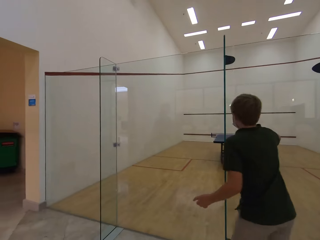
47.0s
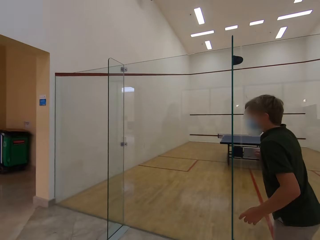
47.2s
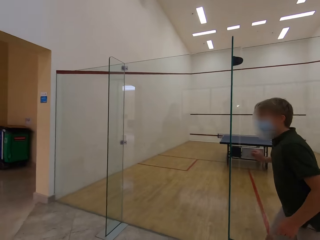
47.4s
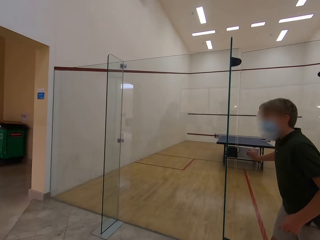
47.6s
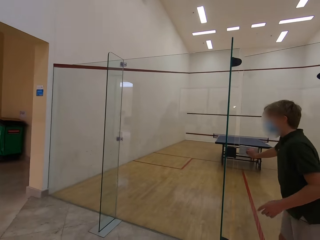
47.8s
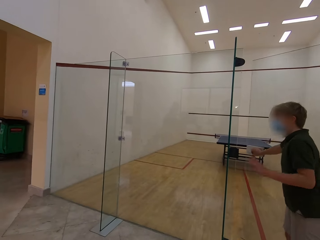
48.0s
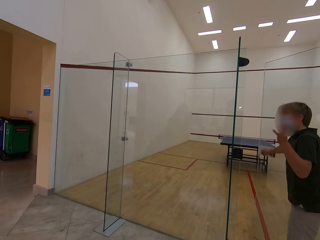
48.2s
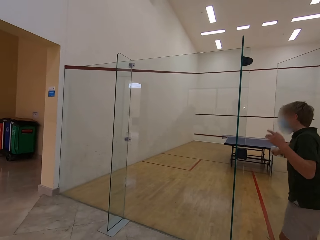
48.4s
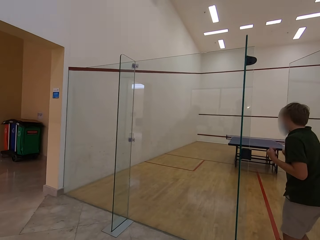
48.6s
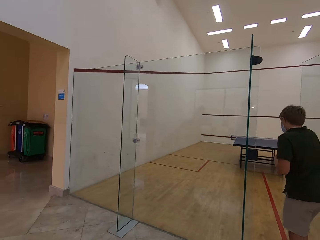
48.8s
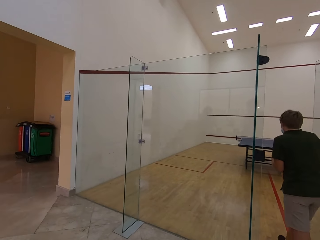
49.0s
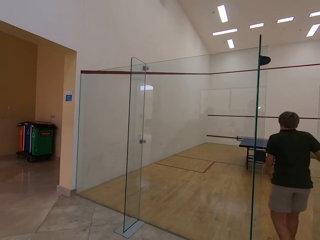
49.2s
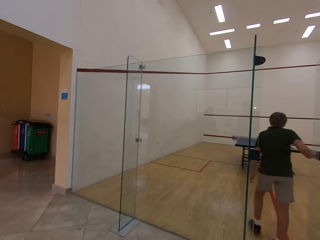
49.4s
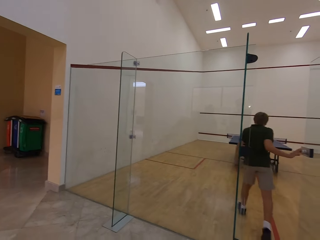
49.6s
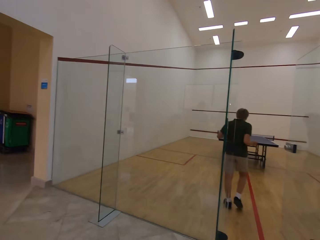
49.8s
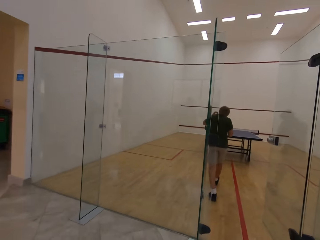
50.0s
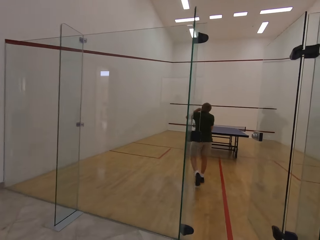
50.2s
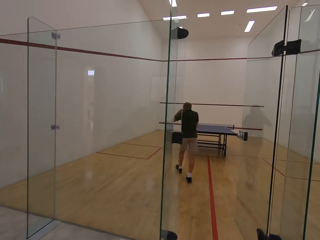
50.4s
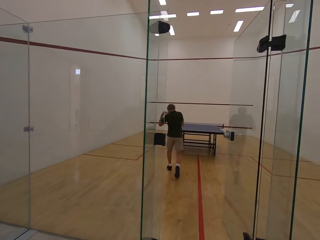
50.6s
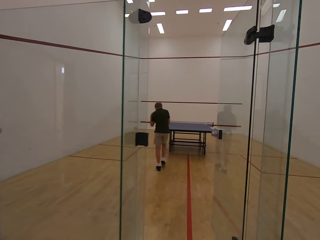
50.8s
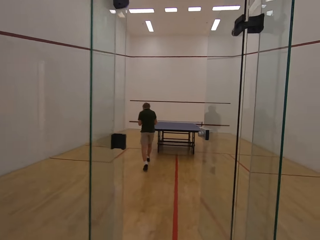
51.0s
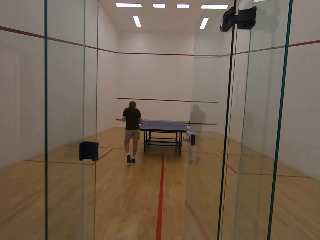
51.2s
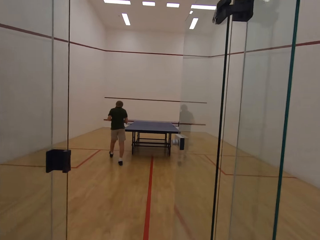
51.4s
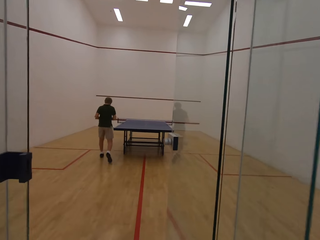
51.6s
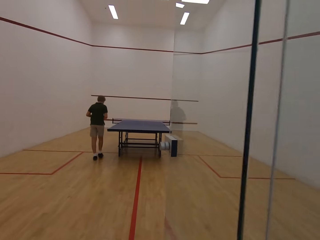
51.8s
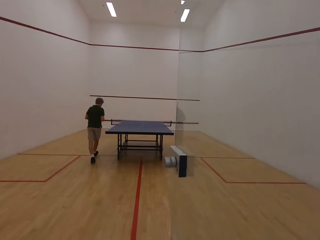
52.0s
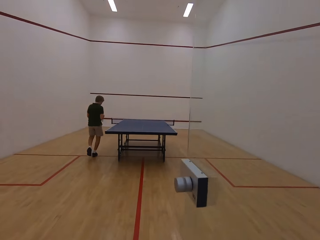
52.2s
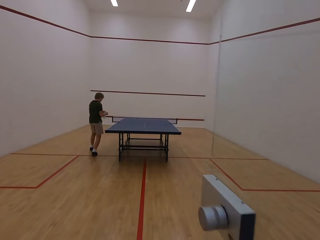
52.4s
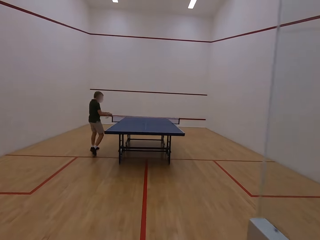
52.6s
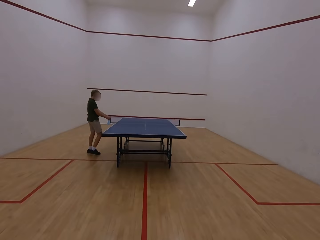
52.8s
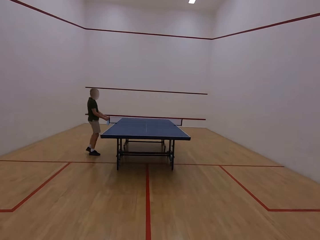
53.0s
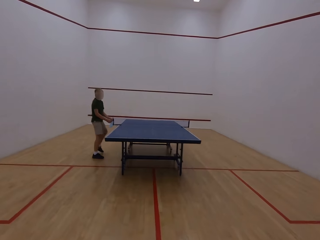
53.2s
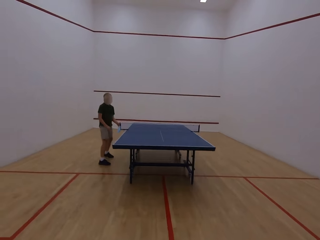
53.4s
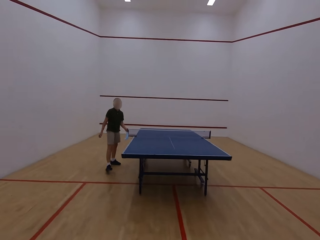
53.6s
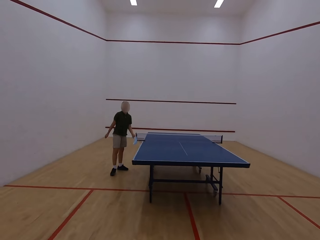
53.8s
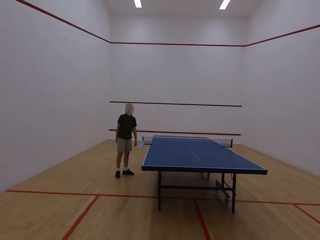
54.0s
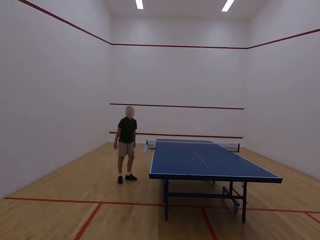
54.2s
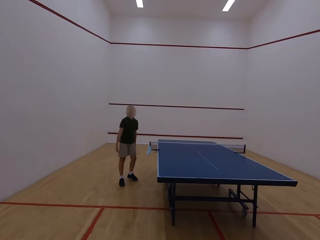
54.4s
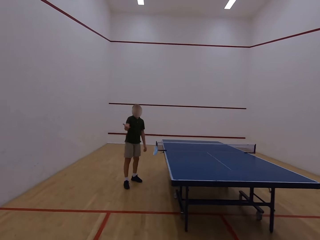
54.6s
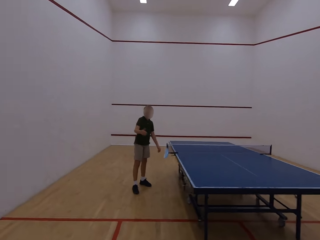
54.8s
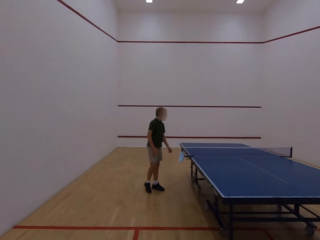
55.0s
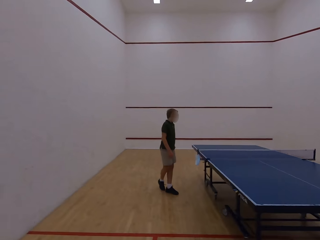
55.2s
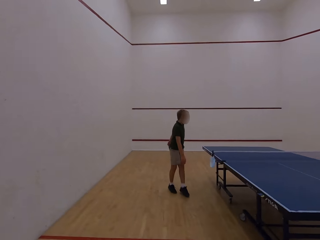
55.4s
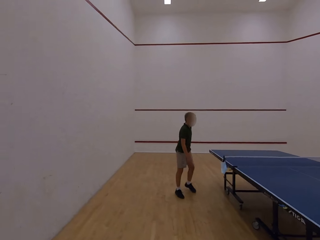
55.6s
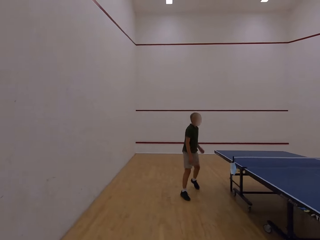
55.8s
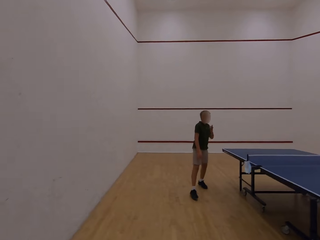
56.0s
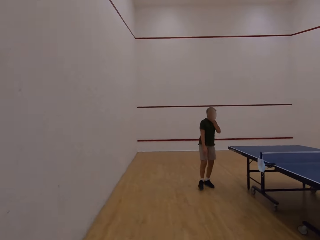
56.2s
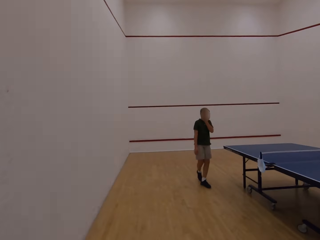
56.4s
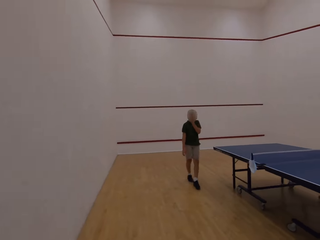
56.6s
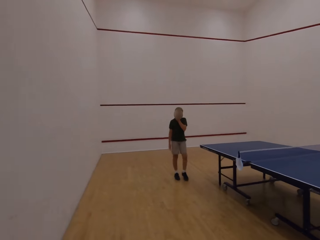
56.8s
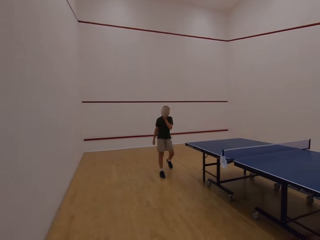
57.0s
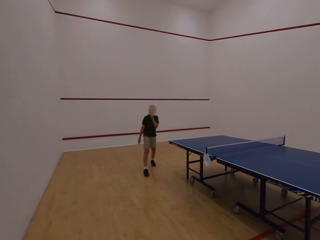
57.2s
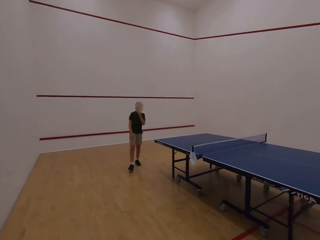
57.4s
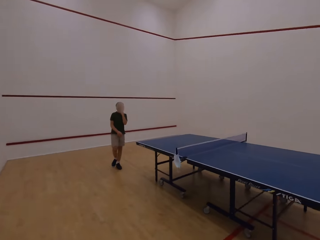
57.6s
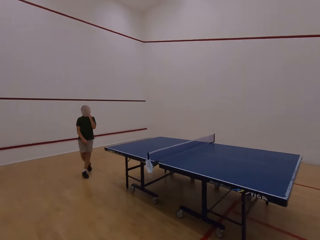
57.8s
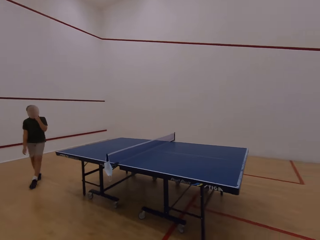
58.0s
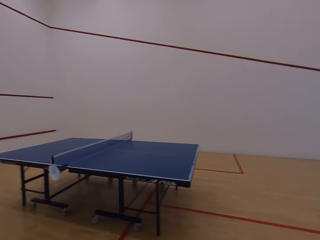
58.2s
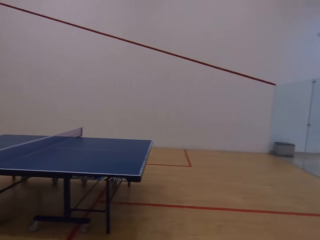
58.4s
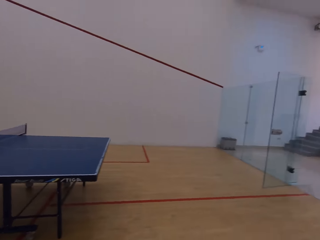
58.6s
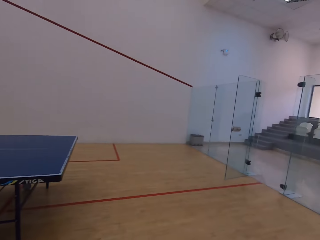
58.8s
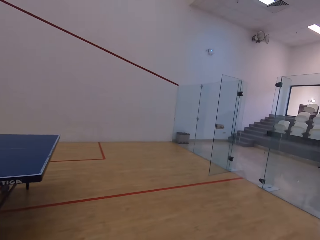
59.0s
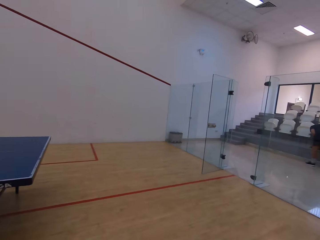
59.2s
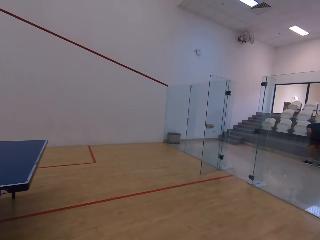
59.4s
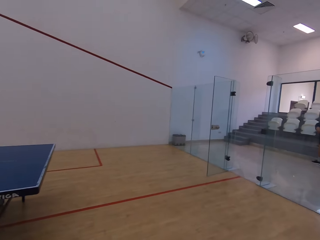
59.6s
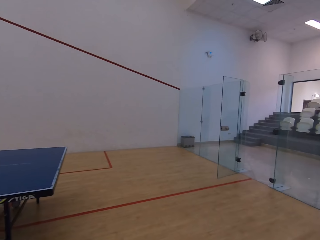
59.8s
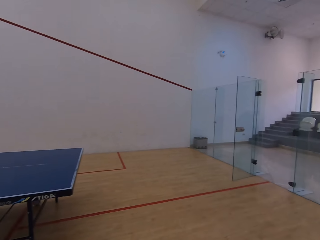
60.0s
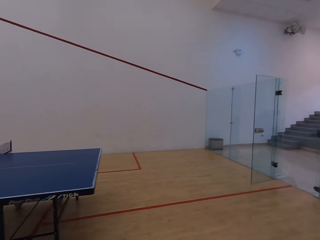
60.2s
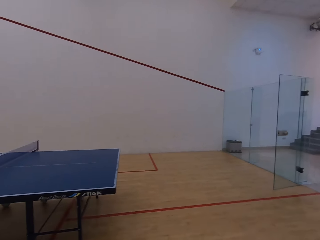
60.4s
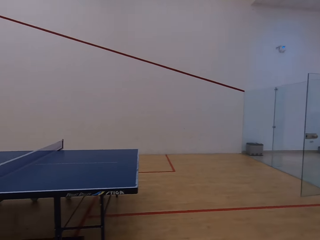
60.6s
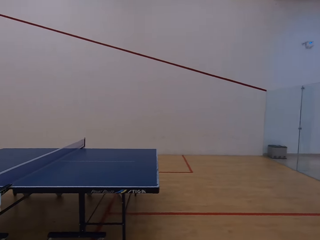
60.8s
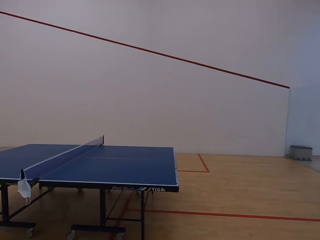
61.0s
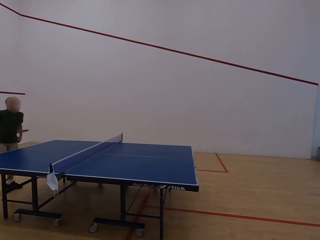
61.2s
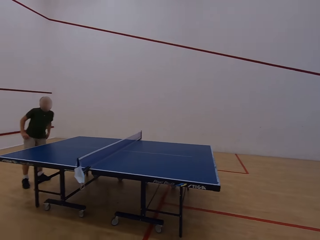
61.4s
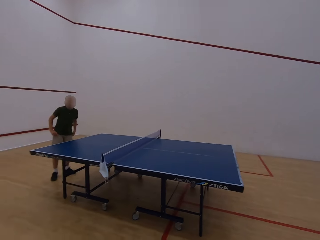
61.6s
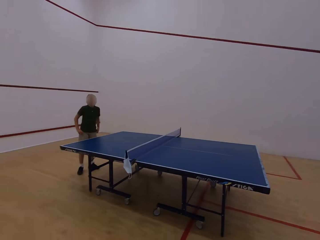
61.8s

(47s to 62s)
The man pushes the door with the right hand. The man opens the door. The man removes the mask and walks in the table tennis stadium. The camera wearer walks in the table tennis stadium. The man hangs the mask on the table tennis board. The man swings the right hand and walks in the building. The camera wearer stares at the room.

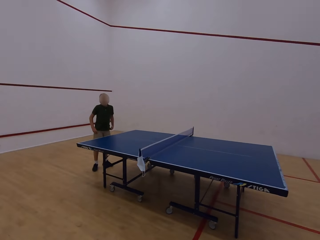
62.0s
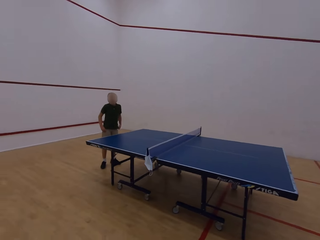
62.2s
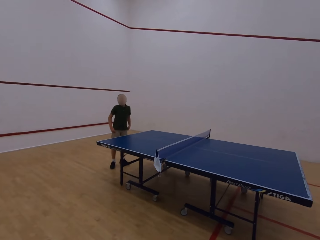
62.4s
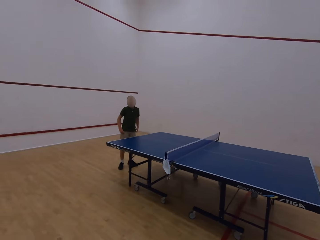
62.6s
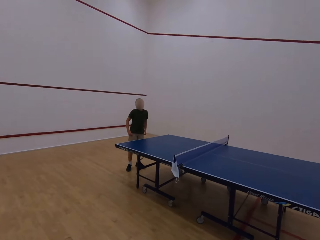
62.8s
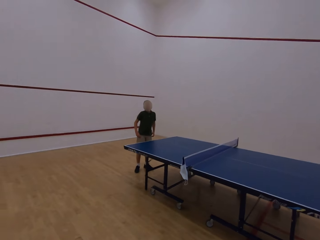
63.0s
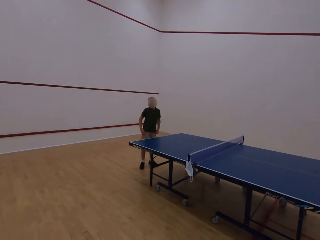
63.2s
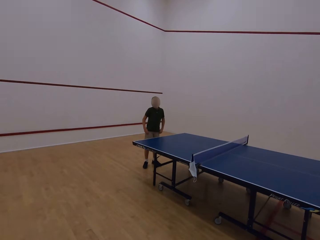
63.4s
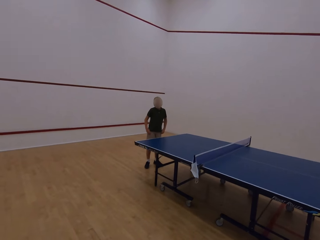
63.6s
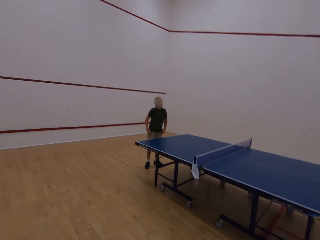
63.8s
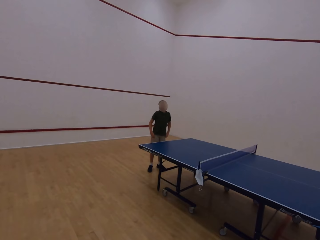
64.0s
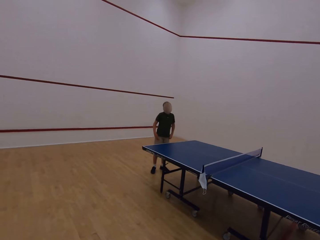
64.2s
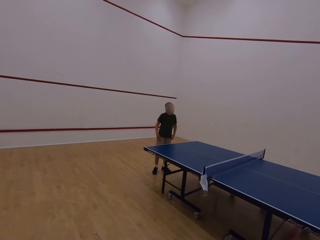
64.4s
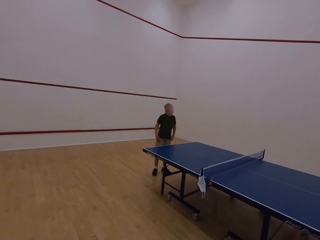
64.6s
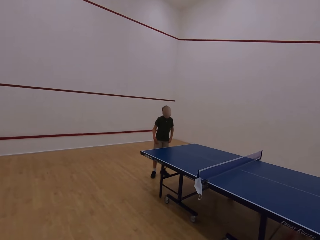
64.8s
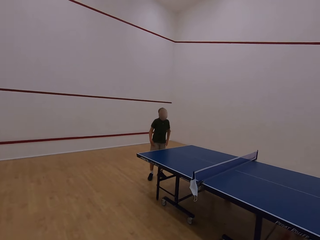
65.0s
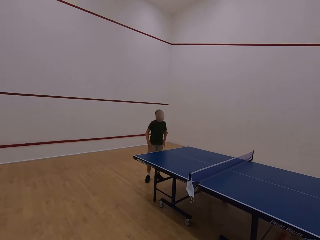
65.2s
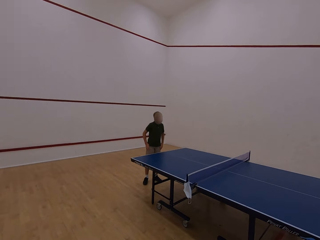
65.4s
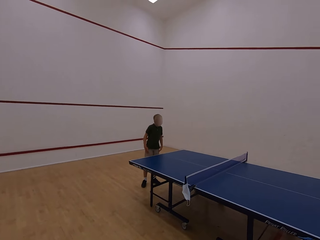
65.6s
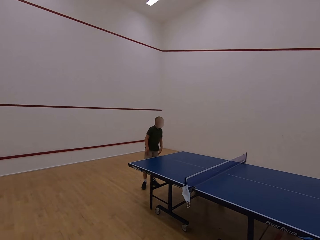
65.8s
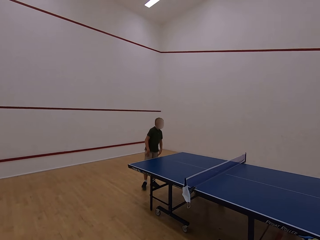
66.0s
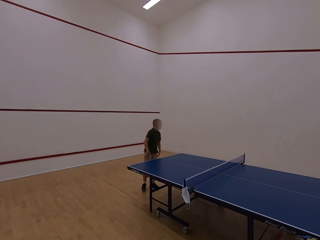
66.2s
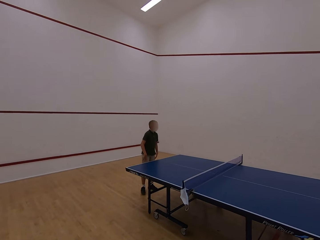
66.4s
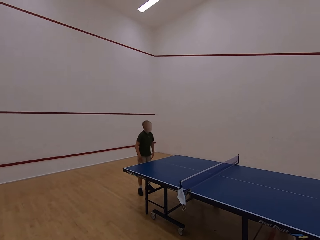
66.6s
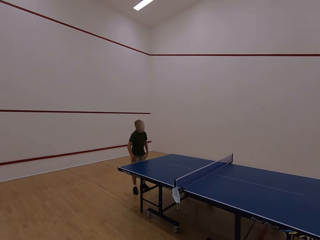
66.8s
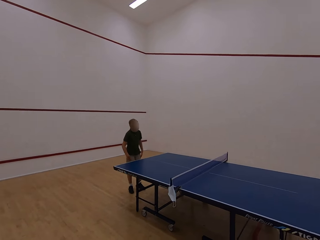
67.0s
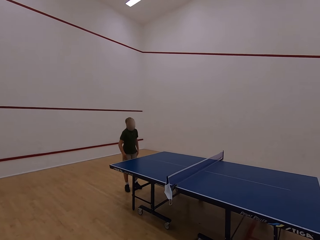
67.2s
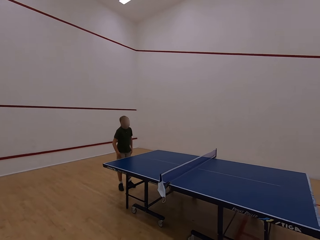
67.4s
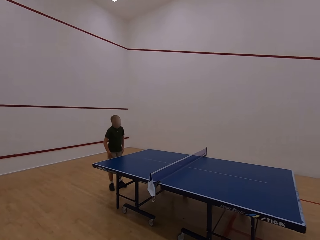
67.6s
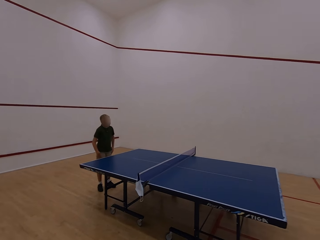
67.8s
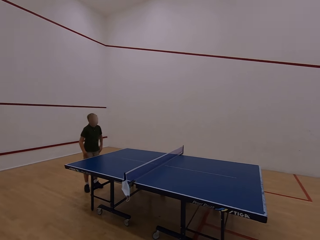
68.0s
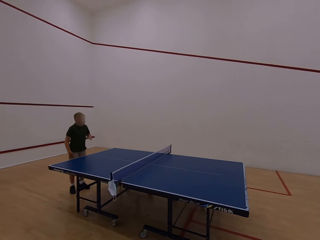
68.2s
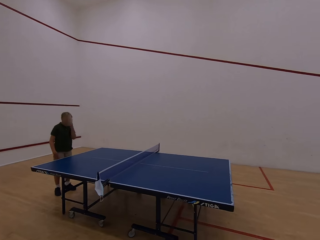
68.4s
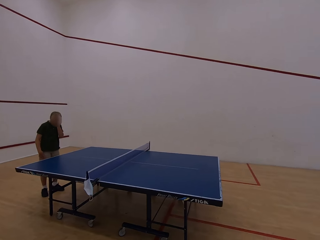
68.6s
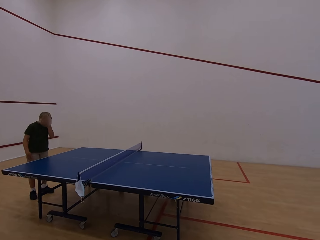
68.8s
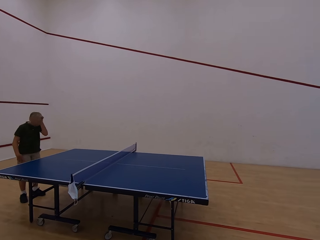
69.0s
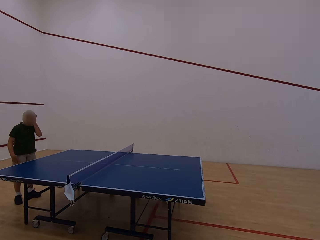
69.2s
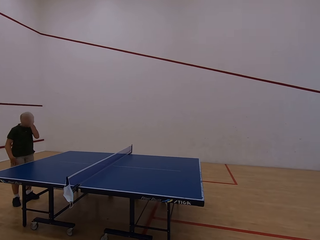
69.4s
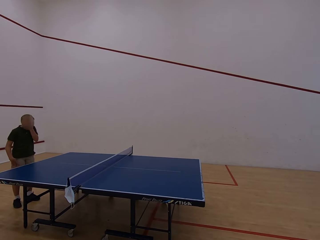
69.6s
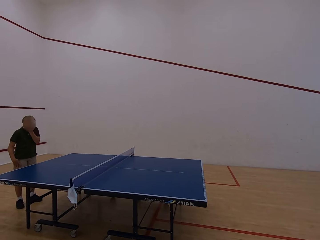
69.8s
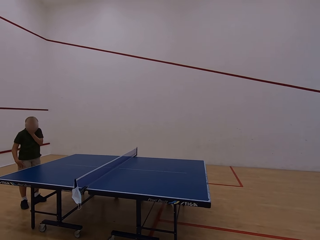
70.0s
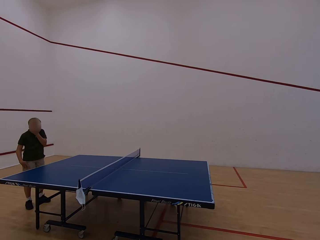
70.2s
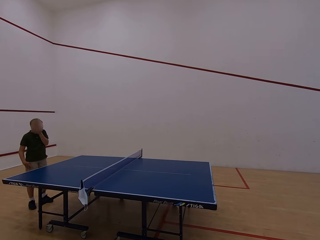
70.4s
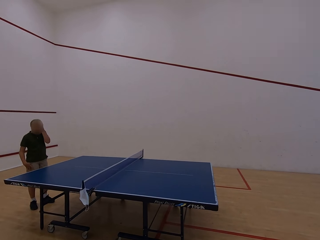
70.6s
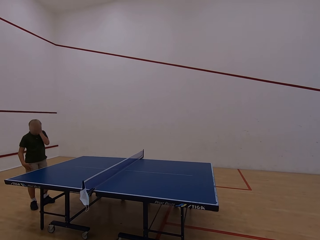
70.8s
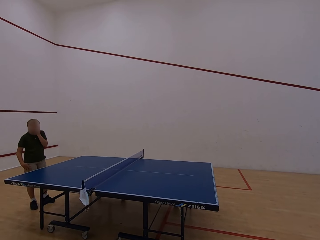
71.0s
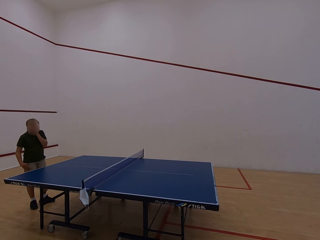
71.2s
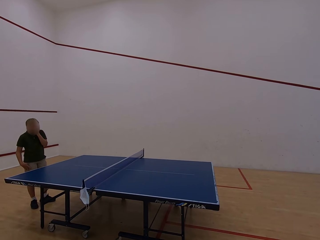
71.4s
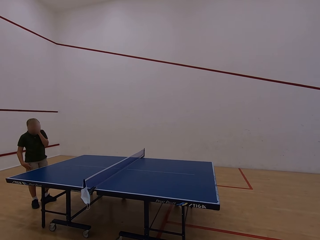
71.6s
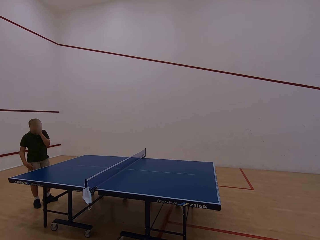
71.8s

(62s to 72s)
The man moves the body. The man touches the face.
